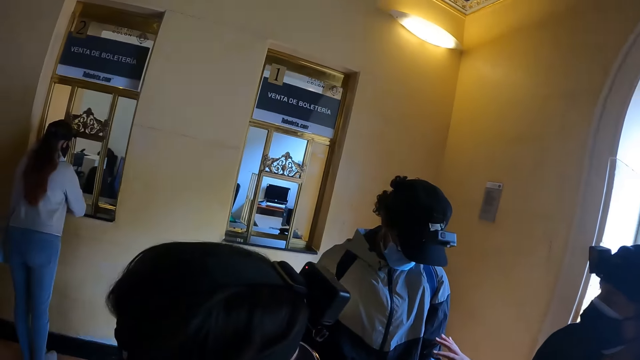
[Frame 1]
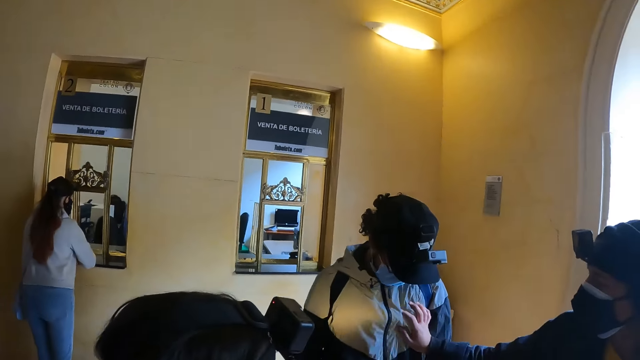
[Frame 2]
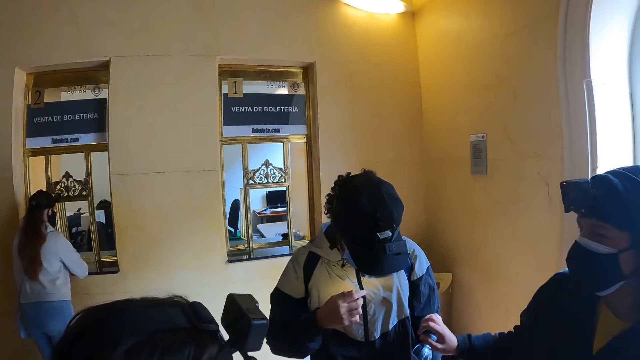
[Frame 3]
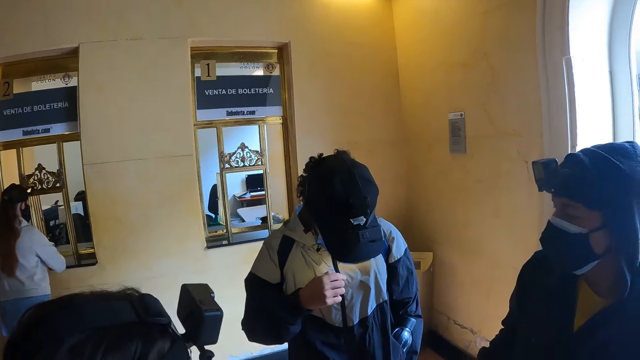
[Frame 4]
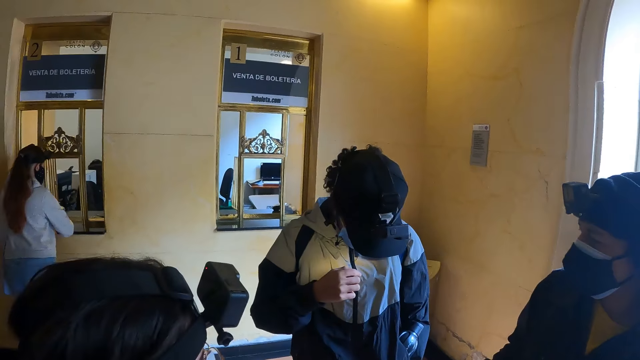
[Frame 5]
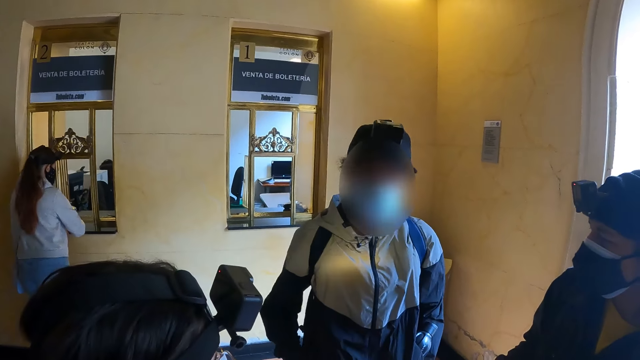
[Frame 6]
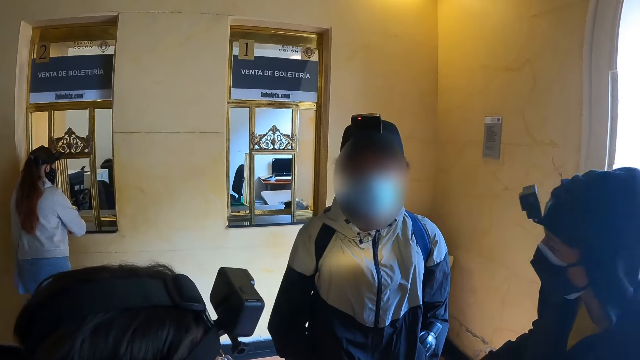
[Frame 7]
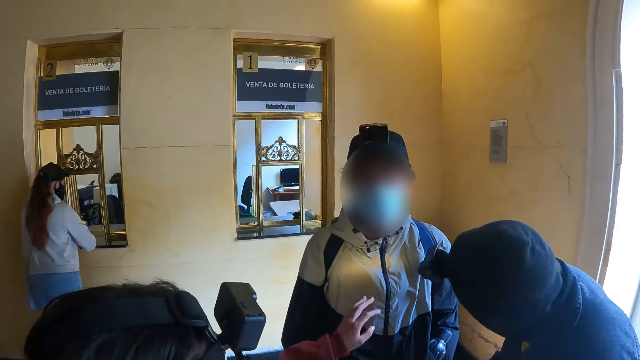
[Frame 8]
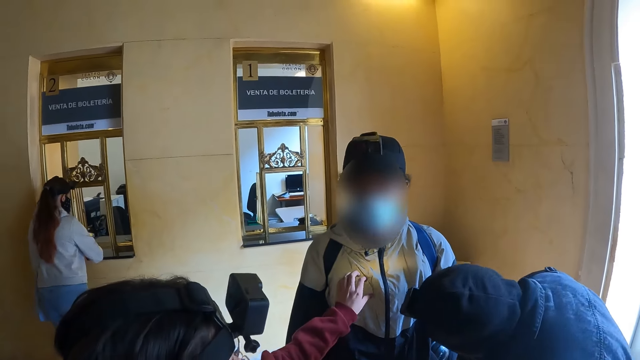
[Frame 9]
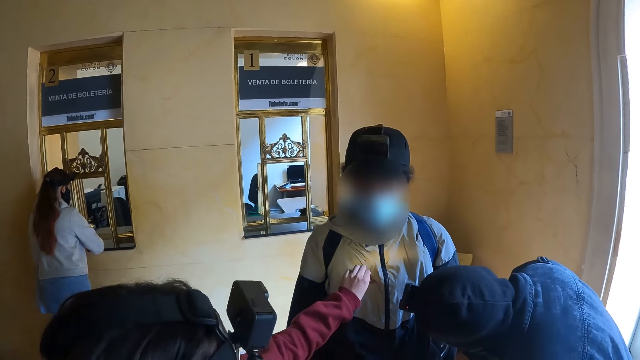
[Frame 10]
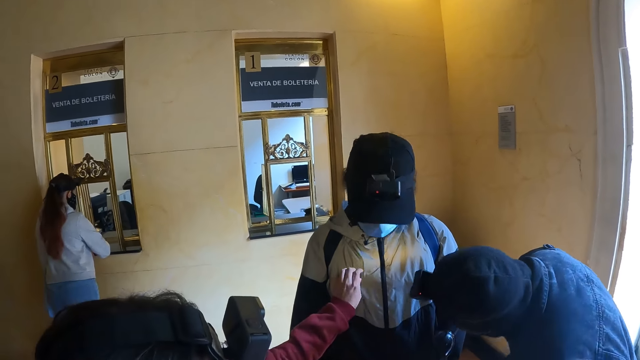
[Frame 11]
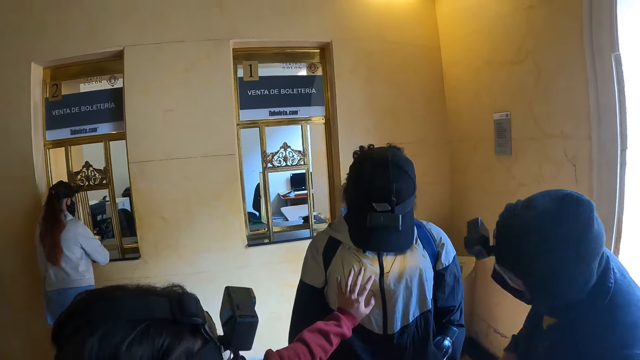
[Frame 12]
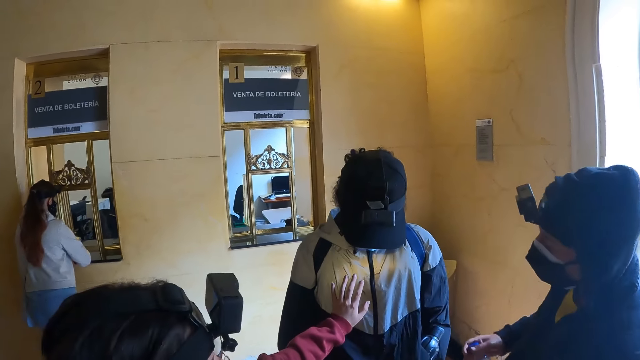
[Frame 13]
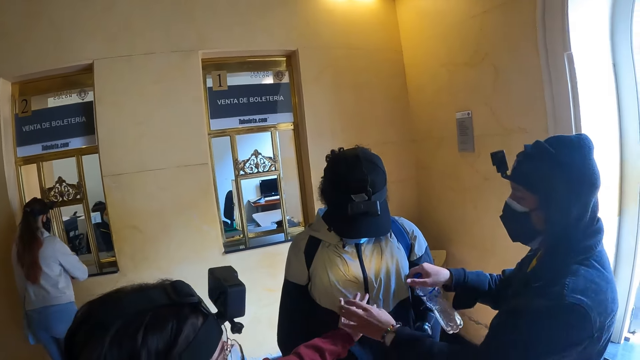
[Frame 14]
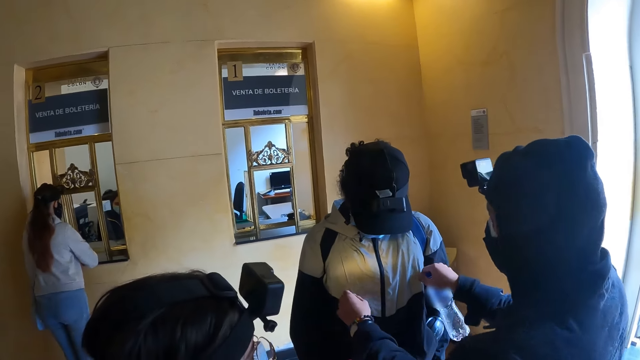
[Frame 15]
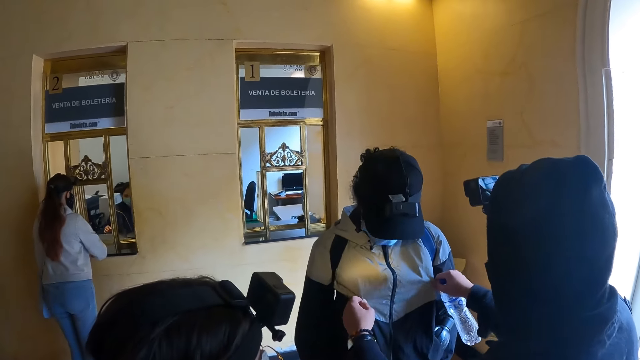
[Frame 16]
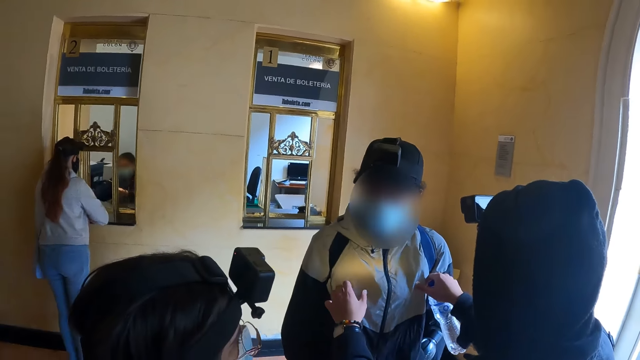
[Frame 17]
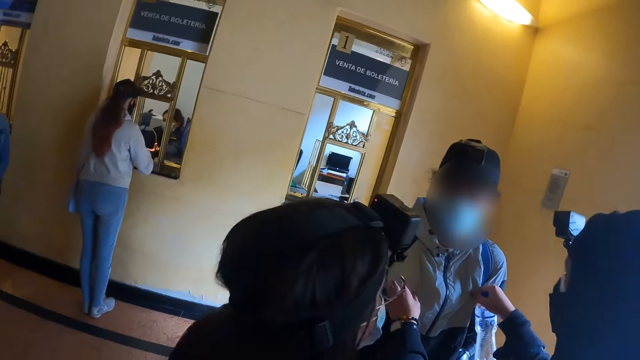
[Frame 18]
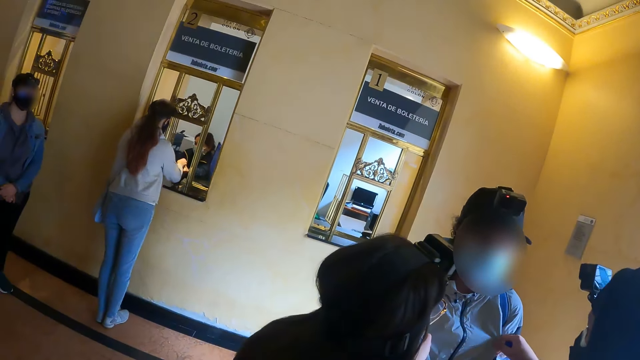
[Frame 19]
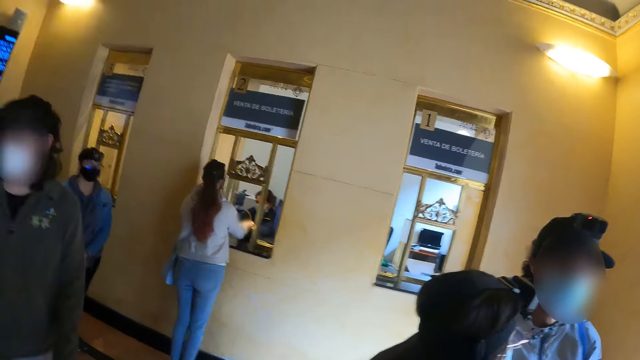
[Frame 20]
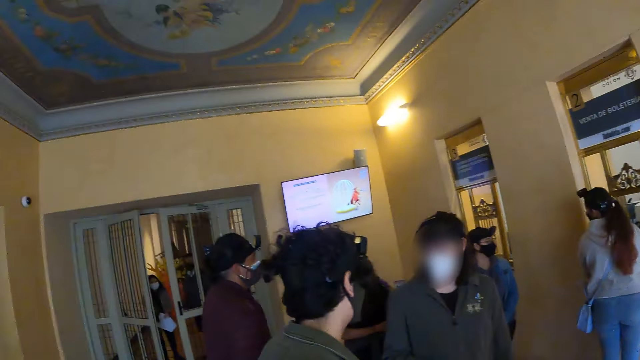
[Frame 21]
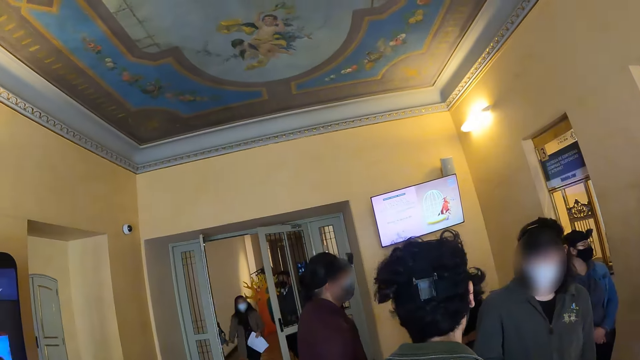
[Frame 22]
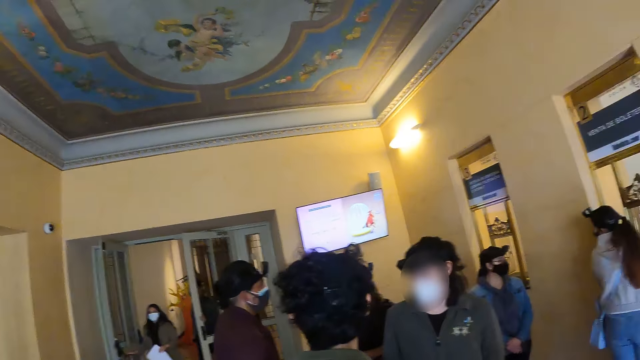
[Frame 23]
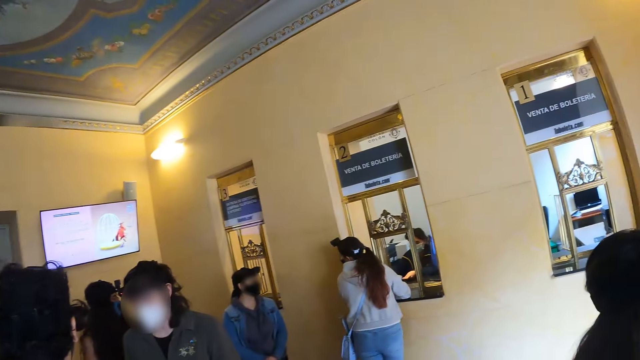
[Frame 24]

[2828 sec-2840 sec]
The camera wearer looks at persons in the building. A man looks at the camera wearer. The camera wearer looks at persons in the building. They look around the building.

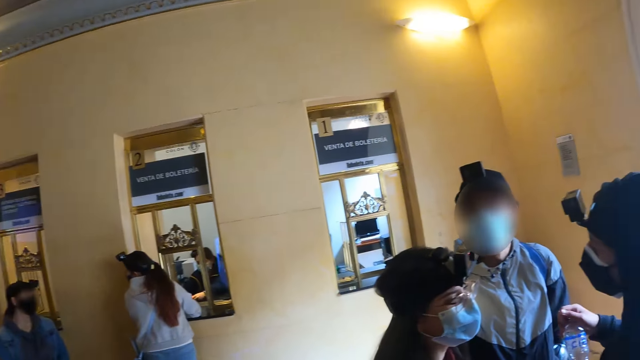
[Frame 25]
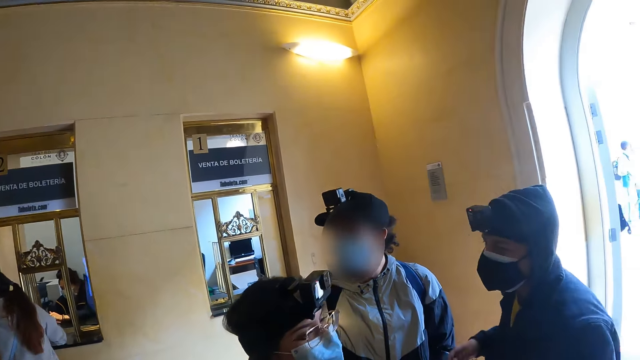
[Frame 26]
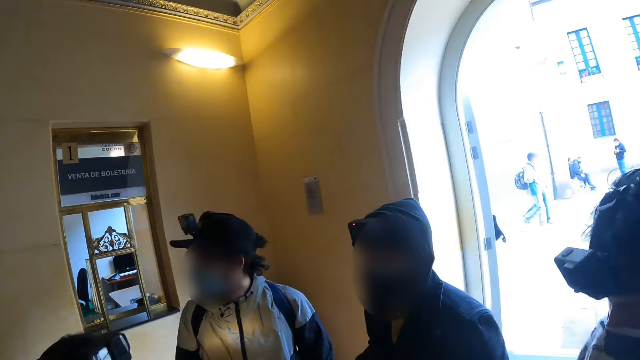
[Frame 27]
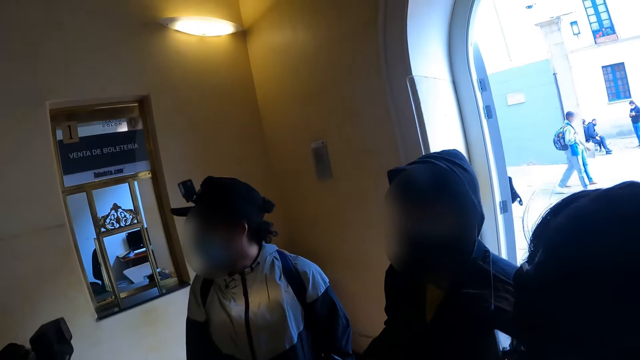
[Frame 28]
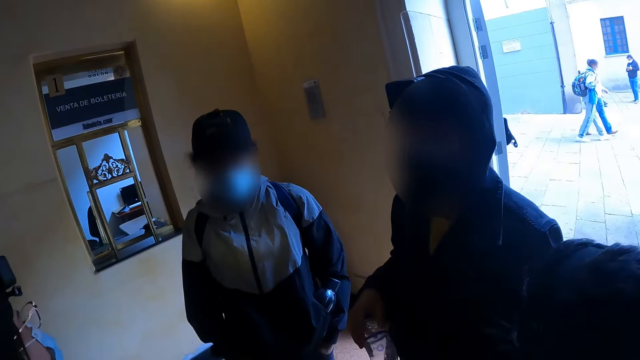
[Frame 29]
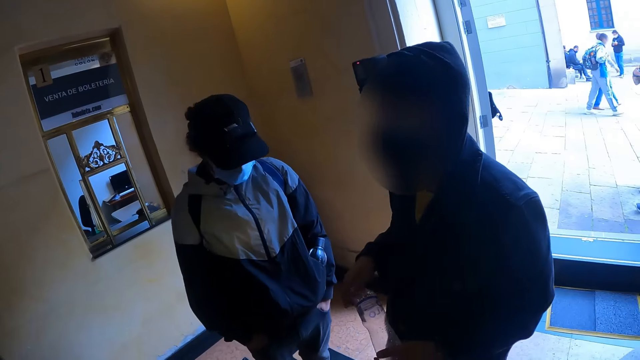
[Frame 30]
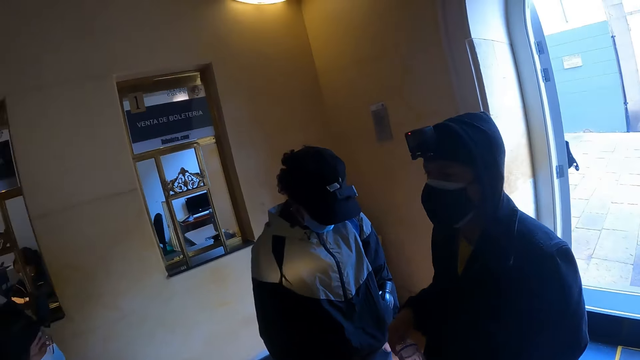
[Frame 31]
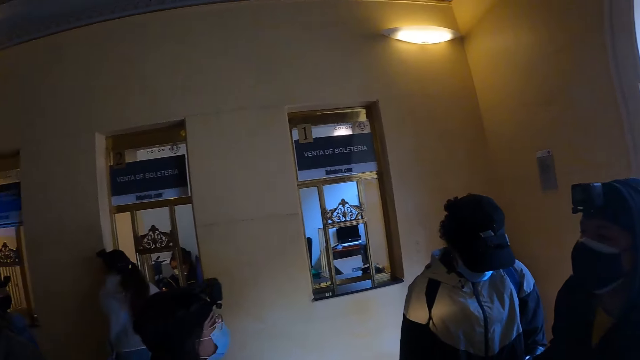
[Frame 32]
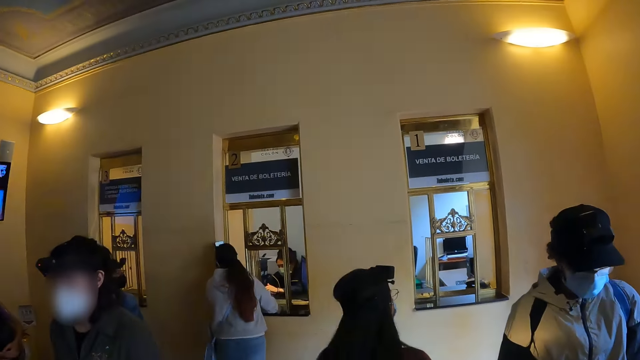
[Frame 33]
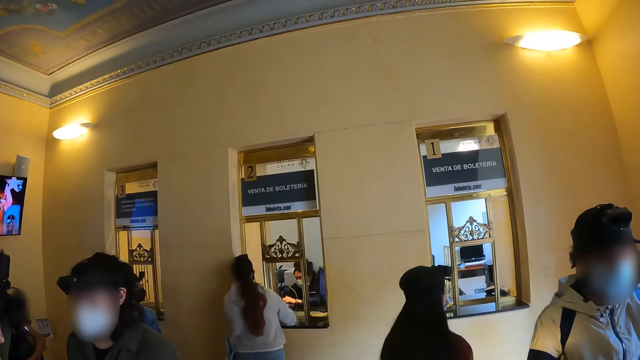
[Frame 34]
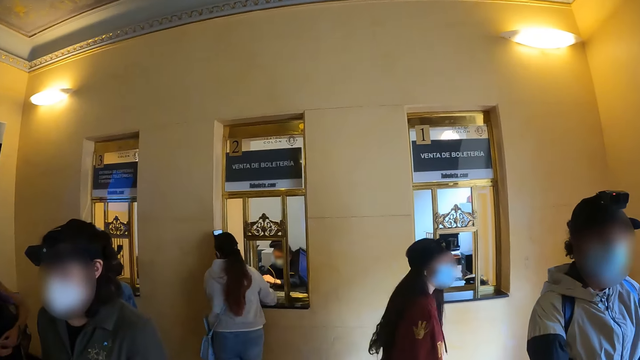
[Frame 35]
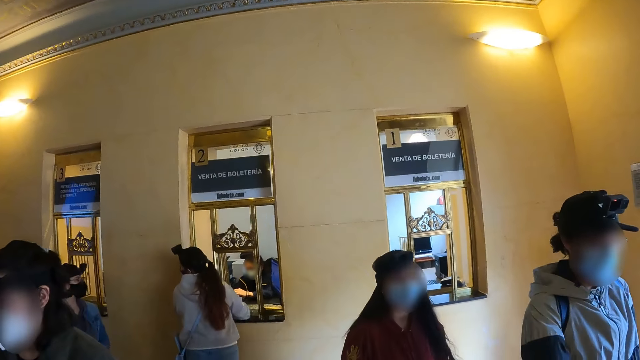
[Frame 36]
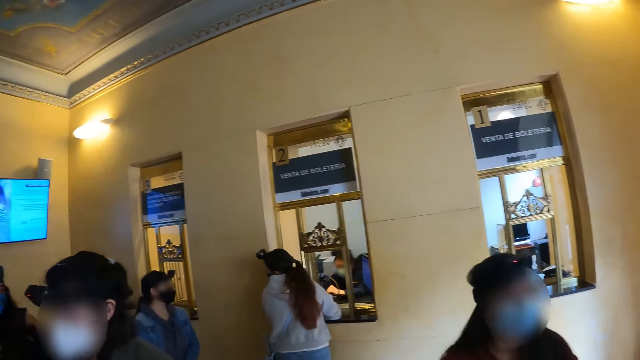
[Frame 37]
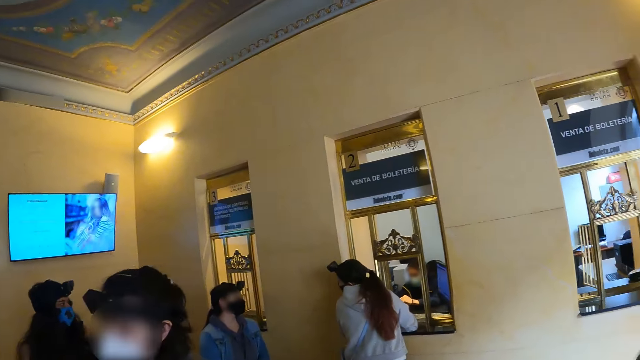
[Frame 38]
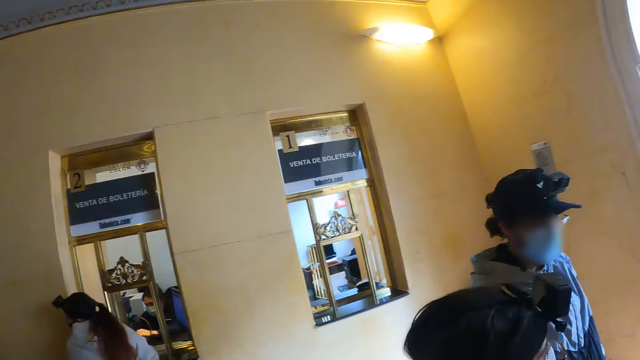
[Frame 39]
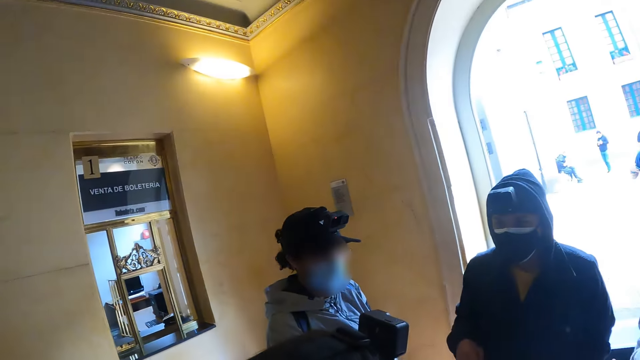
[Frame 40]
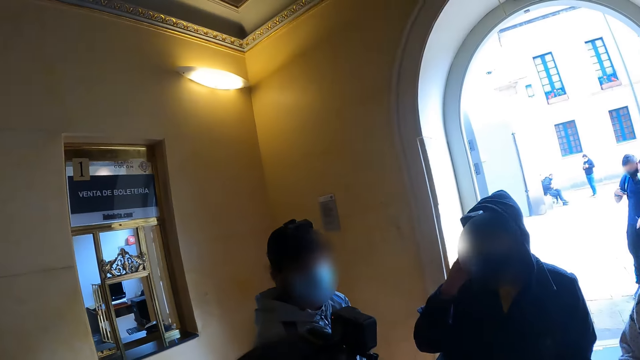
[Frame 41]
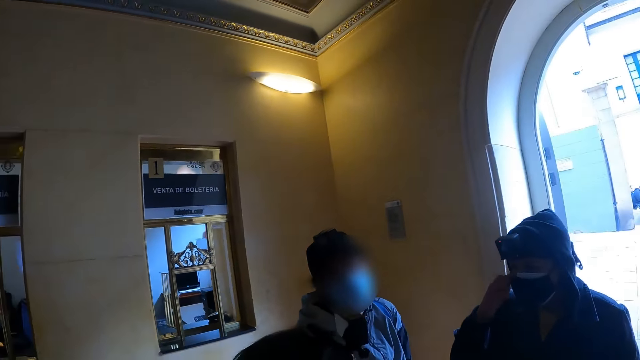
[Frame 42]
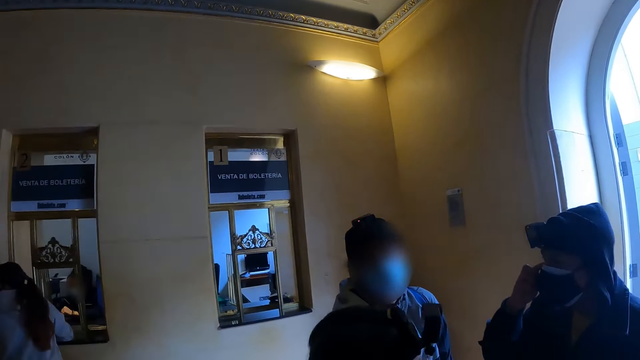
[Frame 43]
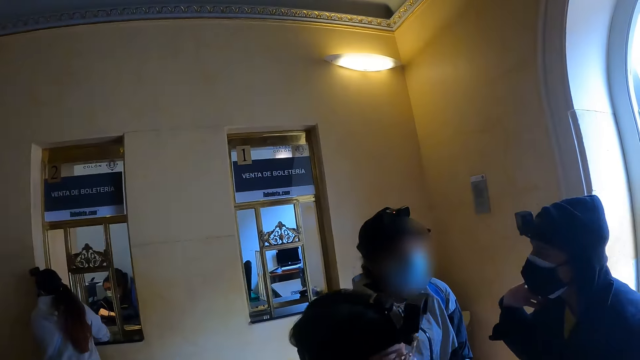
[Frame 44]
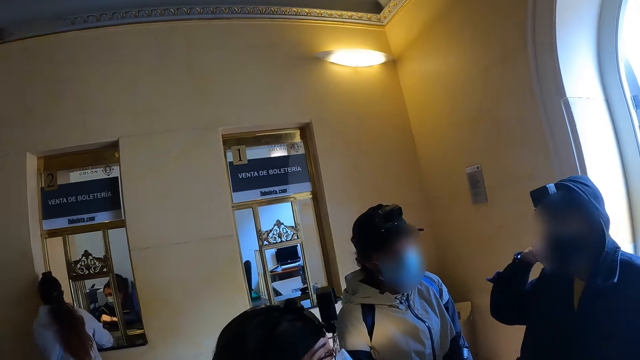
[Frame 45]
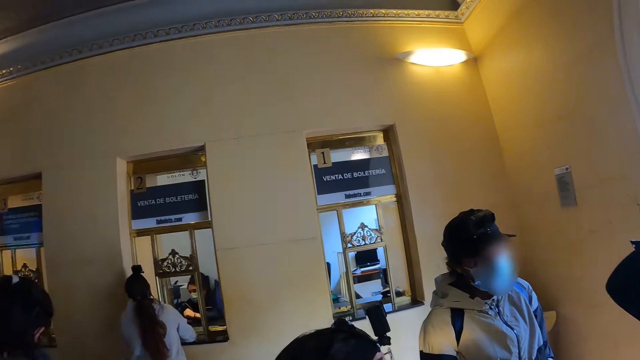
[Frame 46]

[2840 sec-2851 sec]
The camera wearer looks at persons in the building. They look around the building. They look at persons in the building.
